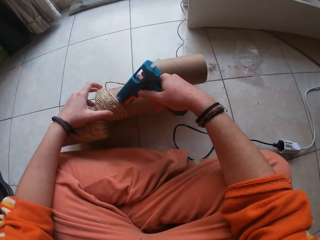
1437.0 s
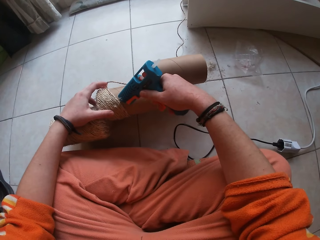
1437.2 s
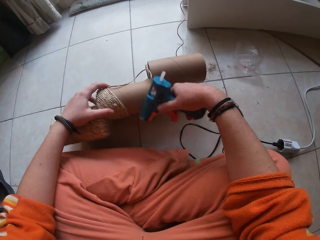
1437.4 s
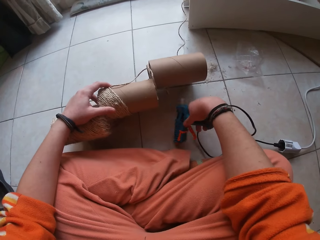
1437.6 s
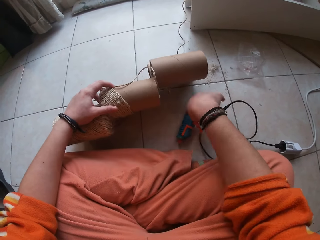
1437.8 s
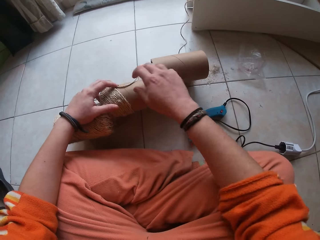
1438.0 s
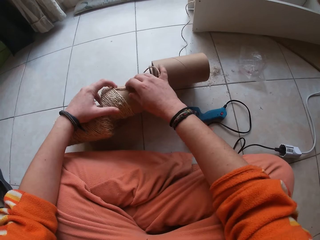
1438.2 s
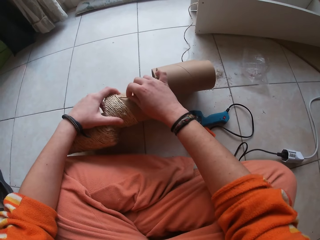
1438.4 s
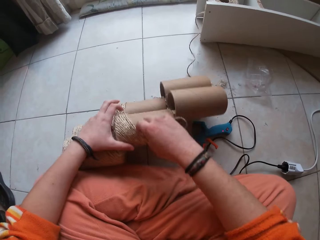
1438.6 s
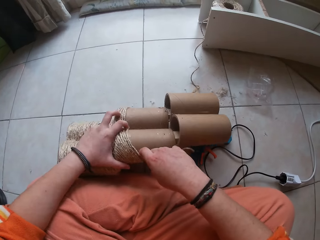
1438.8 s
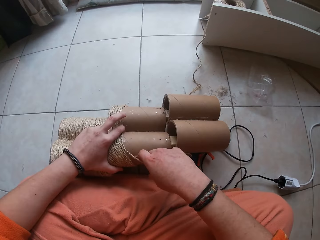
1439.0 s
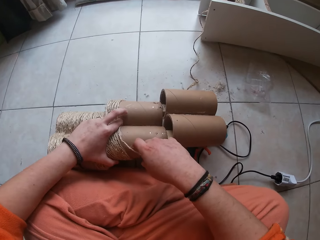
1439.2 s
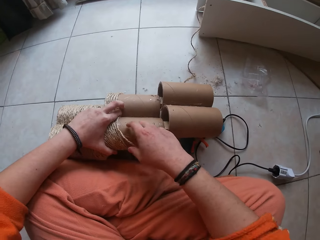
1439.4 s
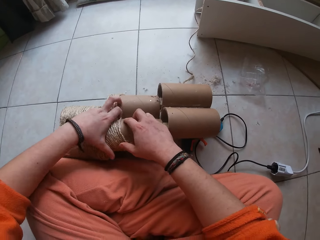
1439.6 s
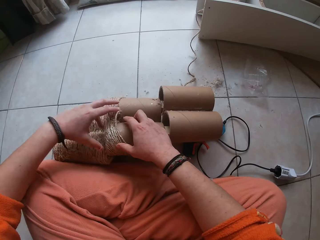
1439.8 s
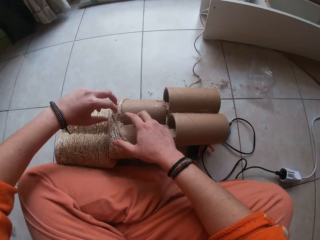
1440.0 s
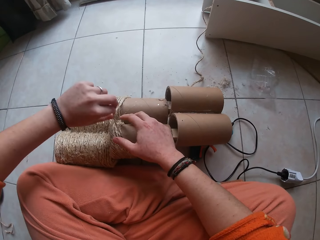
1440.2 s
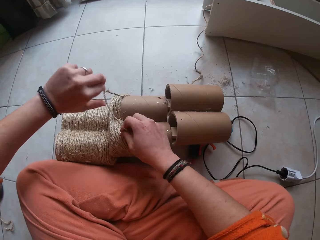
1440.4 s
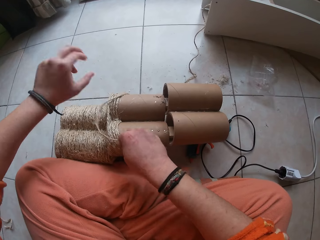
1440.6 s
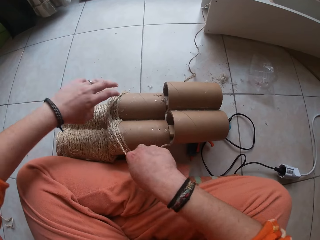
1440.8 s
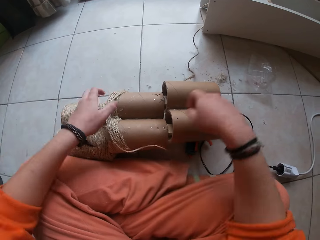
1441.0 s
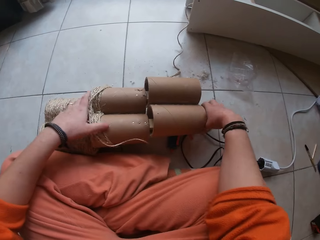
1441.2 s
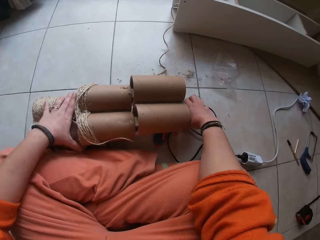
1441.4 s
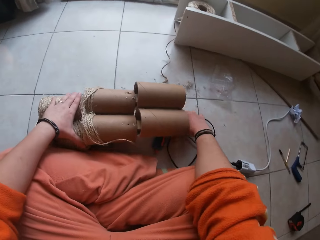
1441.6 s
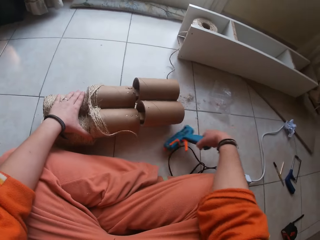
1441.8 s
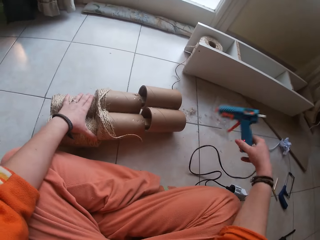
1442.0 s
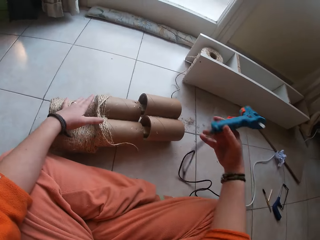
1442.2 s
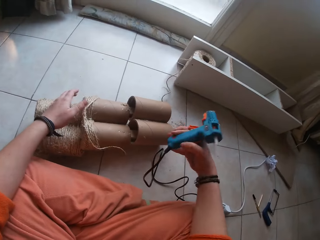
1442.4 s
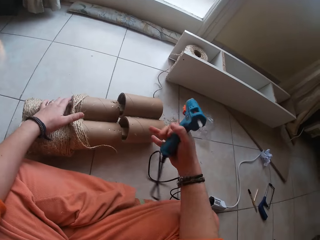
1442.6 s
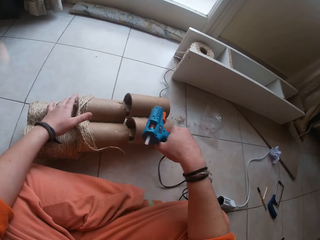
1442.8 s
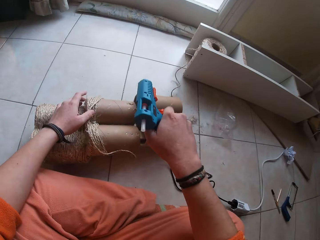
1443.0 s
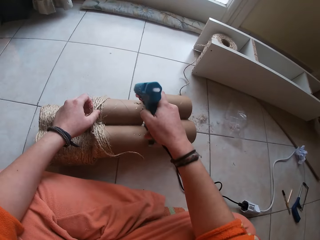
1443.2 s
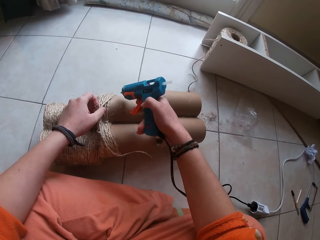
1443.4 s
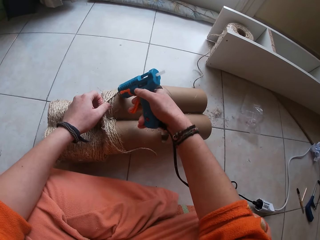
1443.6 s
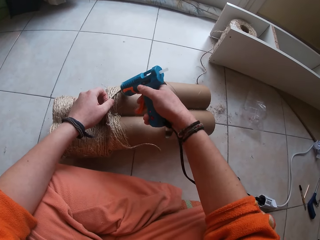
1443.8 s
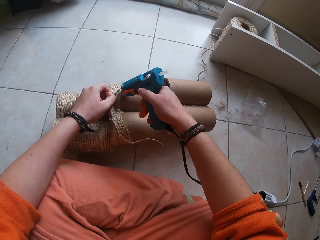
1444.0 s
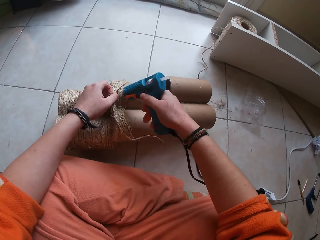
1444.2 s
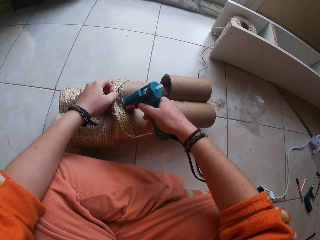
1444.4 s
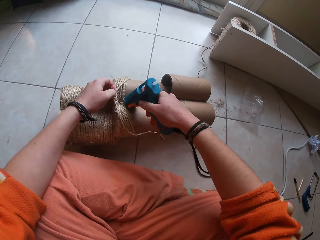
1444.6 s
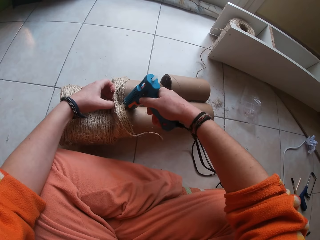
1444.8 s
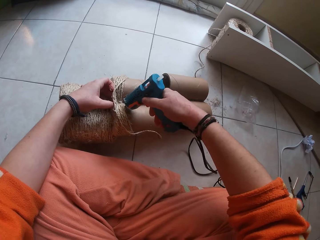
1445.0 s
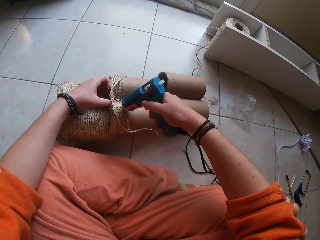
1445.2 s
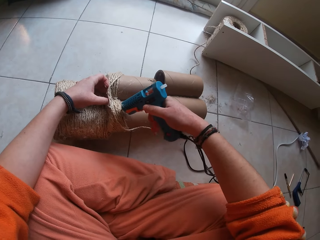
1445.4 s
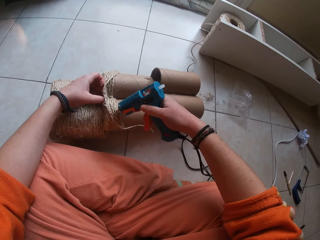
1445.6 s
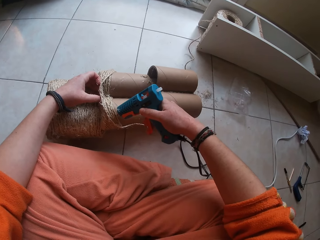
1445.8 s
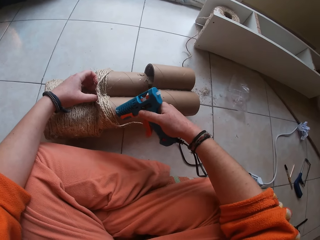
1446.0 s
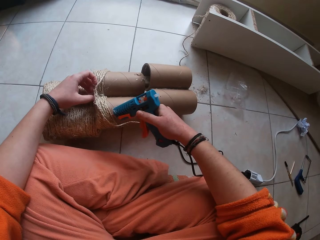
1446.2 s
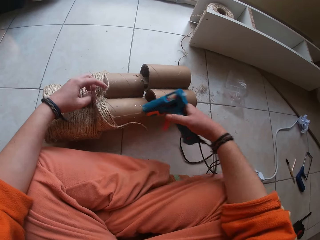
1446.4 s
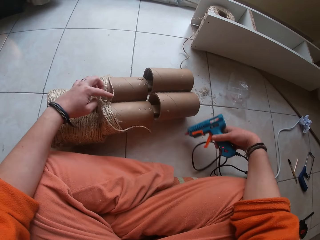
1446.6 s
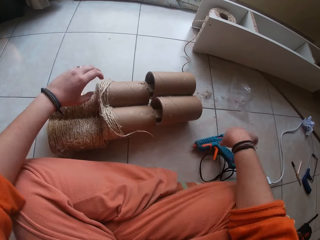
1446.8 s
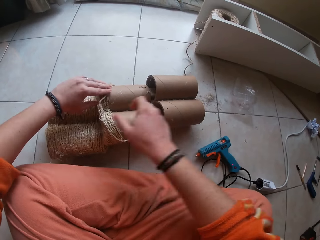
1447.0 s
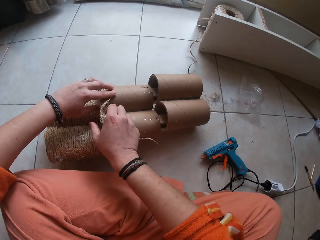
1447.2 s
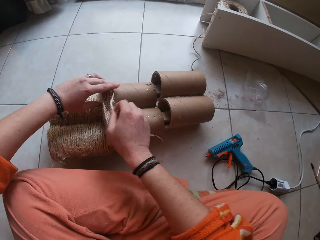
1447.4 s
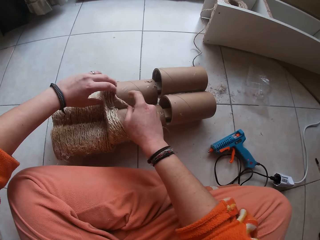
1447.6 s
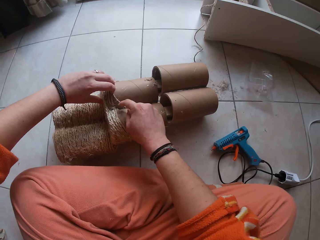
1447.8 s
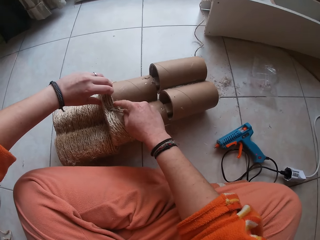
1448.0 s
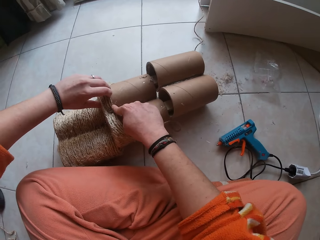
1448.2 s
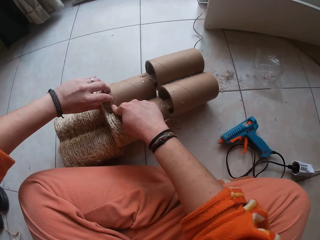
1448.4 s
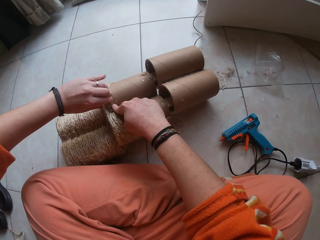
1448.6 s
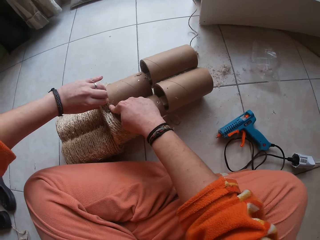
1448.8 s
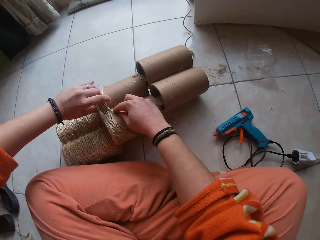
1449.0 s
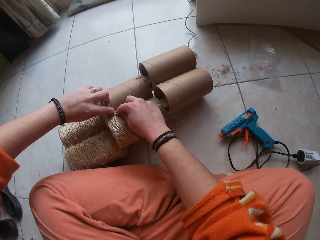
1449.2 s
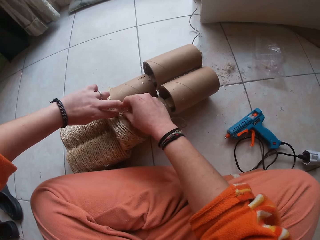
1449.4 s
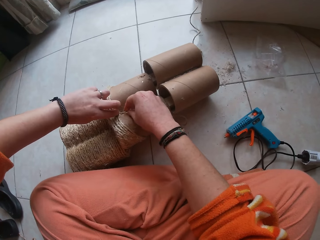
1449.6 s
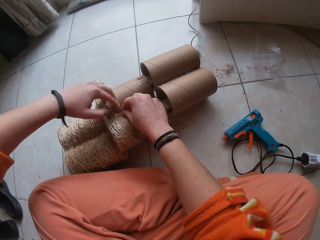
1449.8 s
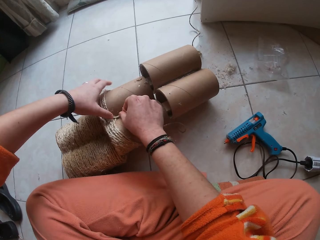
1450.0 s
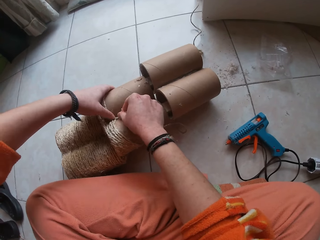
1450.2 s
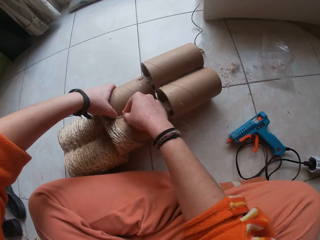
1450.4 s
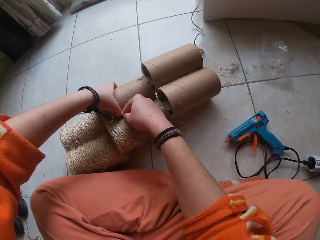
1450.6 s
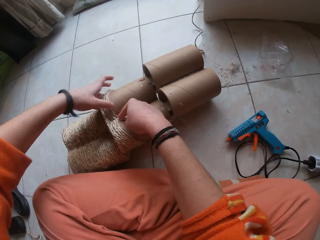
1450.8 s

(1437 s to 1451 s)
The camera wearer drops the glue gun in her right hand on the floor. She fixes the twine on the craft with both hands. She picks the glue gun from the floor with her right hand. She applies glue to the craft with the glue gun in her right hand. She drops the glue gun in her right hand on the floor. She fixes the twine on the craft with both hands.

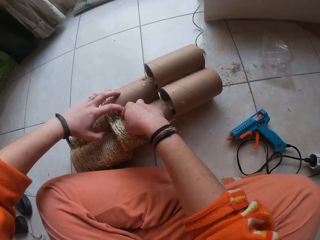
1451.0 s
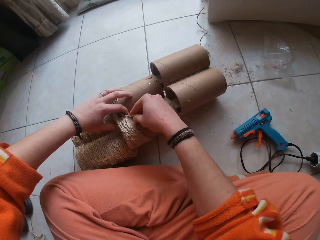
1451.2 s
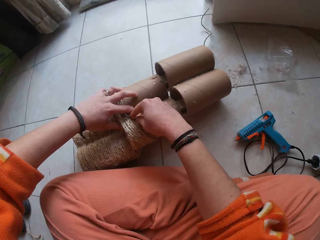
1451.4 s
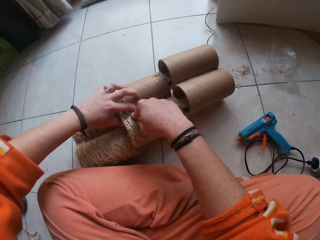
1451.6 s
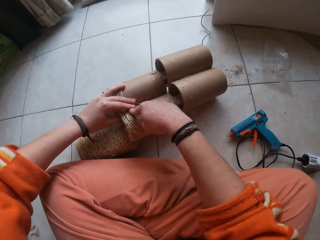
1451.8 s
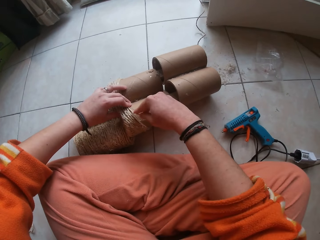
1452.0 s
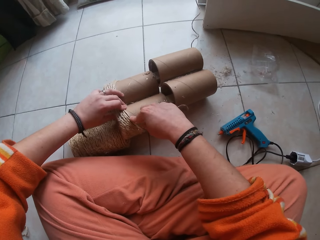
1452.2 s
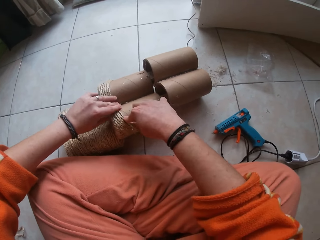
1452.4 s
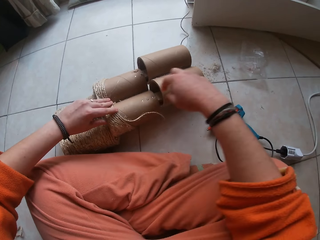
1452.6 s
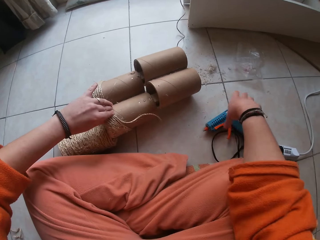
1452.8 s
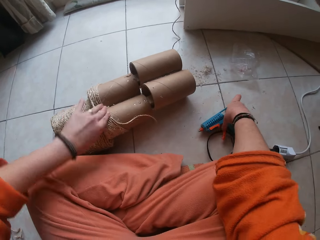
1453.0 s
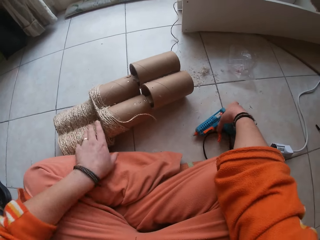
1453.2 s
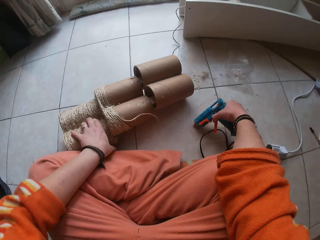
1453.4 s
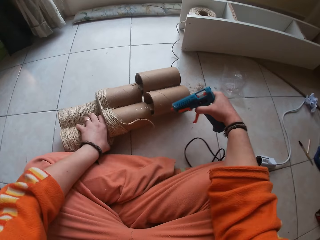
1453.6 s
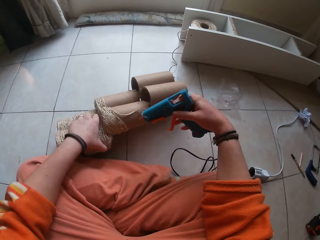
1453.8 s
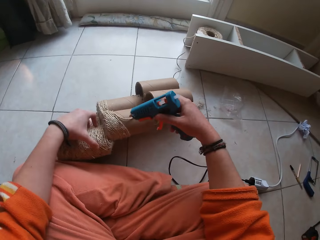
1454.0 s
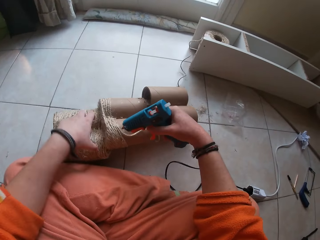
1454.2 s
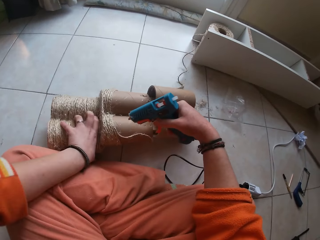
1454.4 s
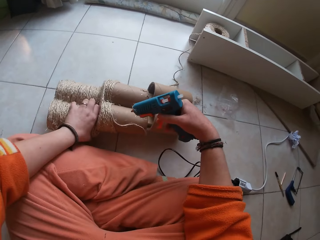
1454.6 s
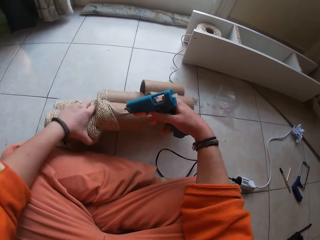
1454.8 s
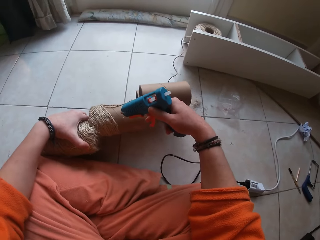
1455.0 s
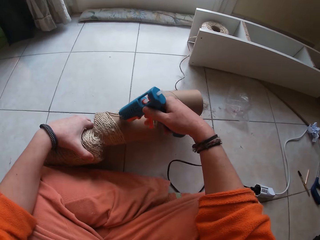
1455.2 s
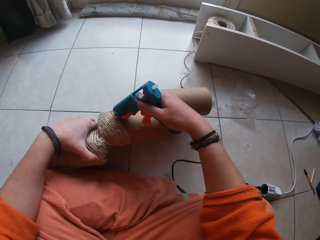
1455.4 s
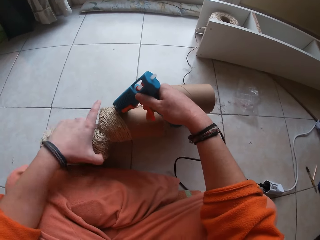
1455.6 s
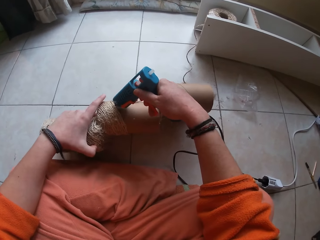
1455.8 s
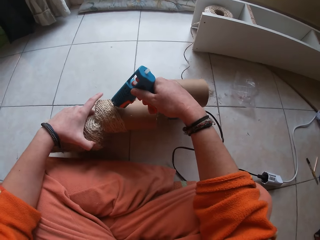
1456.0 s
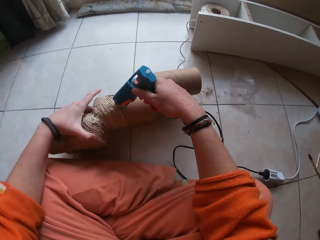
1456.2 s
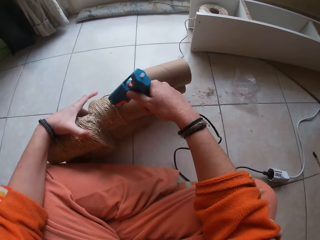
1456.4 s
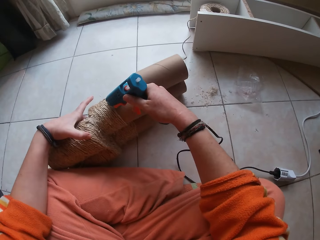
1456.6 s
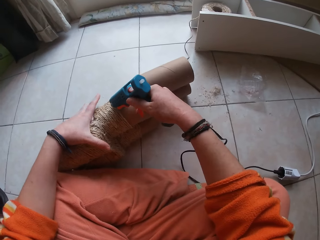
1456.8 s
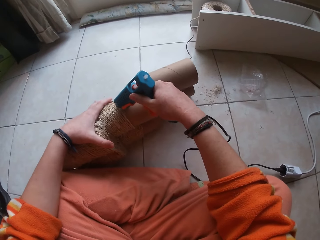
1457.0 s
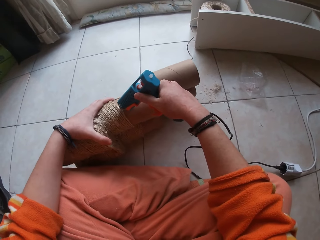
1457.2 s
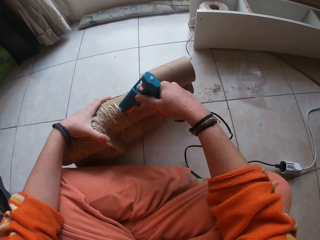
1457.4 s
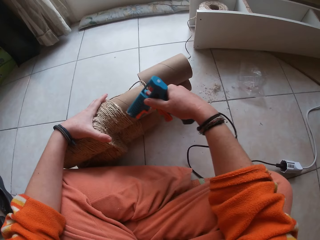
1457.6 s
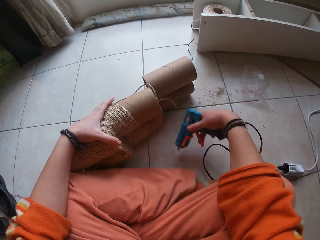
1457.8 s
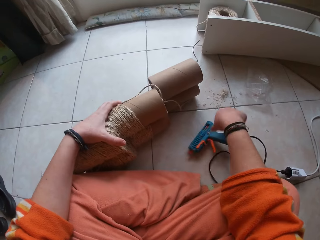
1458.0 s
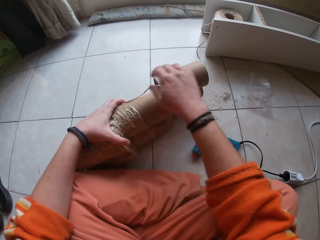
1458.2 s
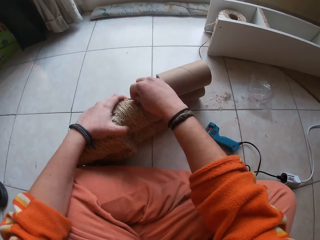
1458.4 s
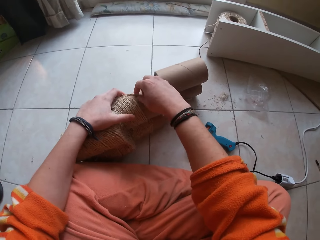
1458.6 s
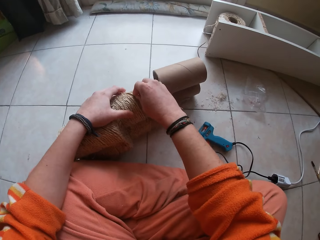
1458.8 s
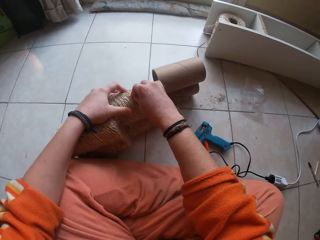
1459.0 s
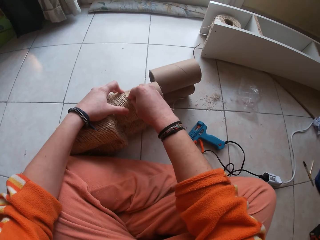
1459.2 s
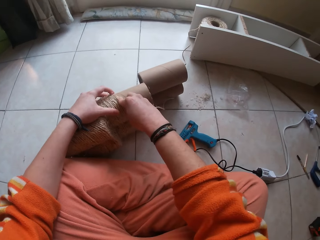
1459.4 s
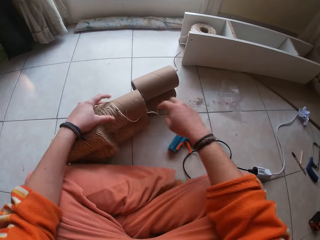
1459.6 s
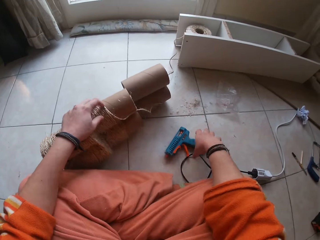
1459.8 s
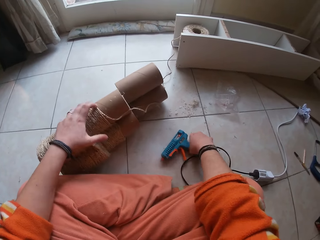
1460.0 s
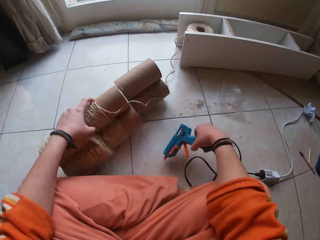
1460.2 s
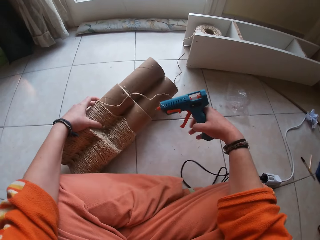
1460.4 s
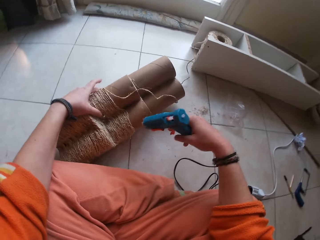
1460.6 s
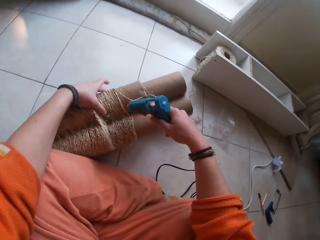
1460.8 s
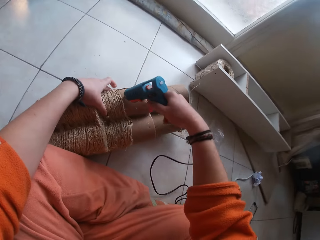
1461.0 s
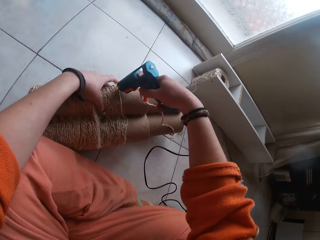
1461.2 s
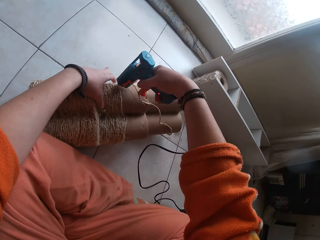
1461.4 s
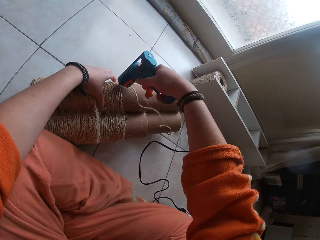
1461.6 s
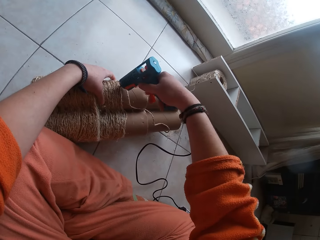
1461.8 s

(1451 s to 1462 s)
The camera wearer picks the glue gun from the floor with her right hand. She holds the craft on the floor with her left hand. She applies glue to the craft with the glue gun in her right hand. She attaches a rope on the craft or module with her hand. She turns the module. She drops the glue gun in her right hand on the floor. She fixes the twine on the craft with both hands. She picks the glue gun from the floor with her right hand. She applies glue to the craft with the glue gun in her right hand.
